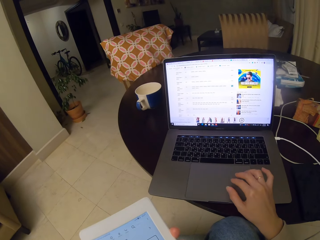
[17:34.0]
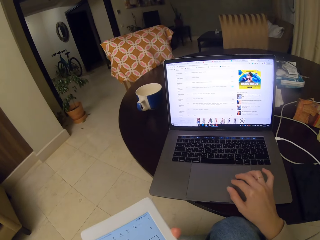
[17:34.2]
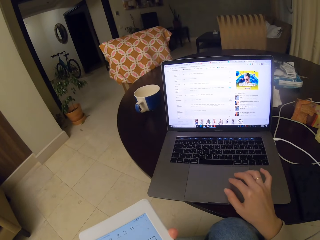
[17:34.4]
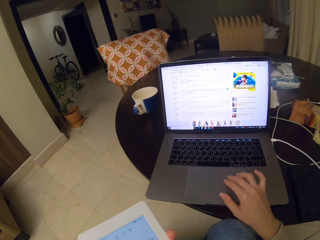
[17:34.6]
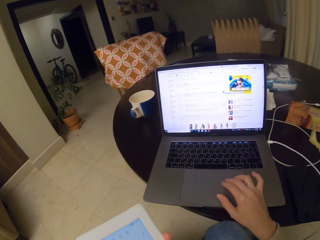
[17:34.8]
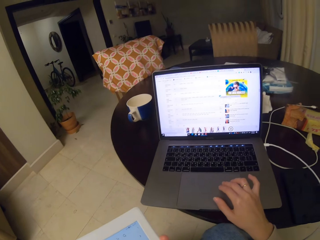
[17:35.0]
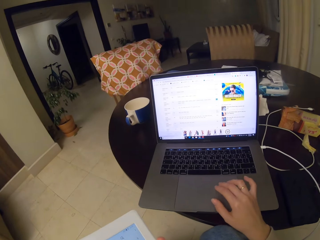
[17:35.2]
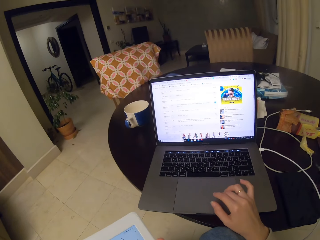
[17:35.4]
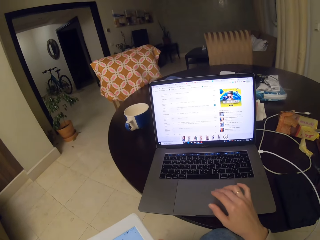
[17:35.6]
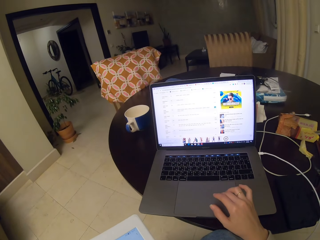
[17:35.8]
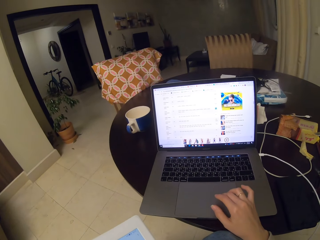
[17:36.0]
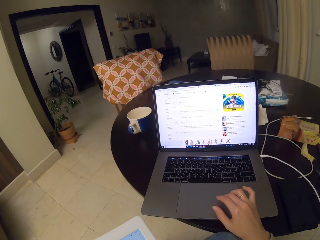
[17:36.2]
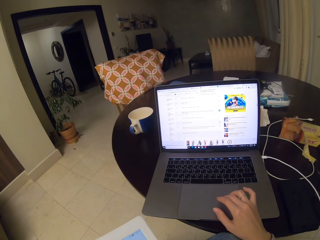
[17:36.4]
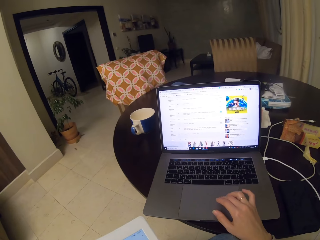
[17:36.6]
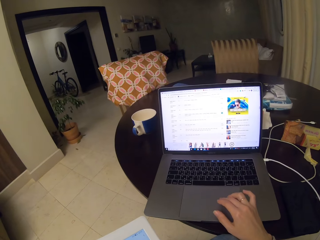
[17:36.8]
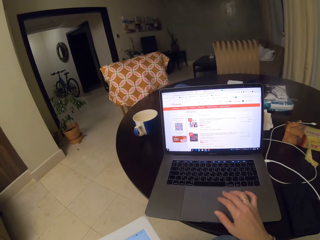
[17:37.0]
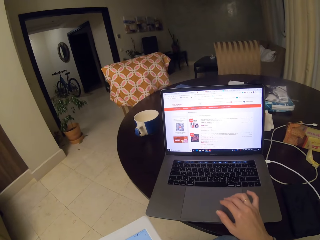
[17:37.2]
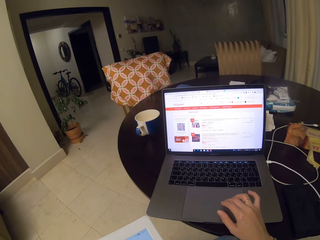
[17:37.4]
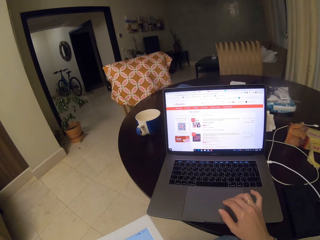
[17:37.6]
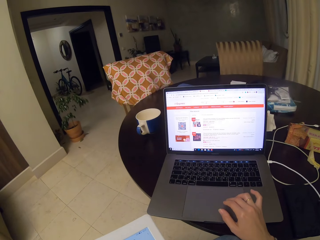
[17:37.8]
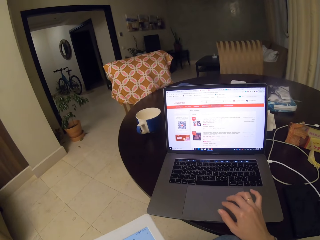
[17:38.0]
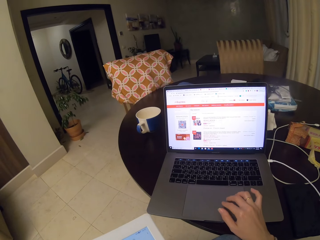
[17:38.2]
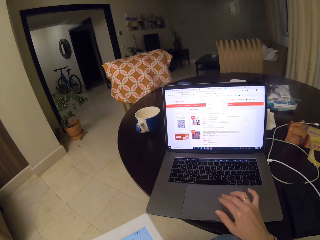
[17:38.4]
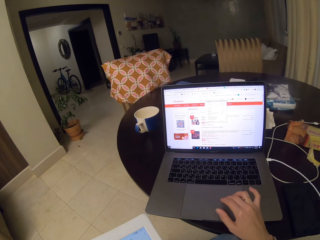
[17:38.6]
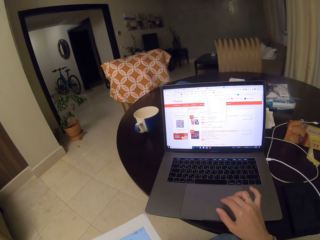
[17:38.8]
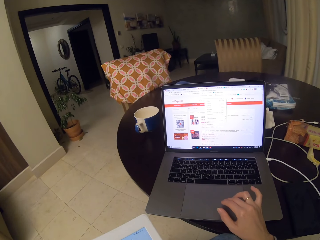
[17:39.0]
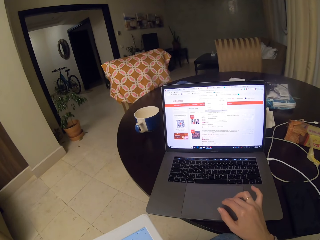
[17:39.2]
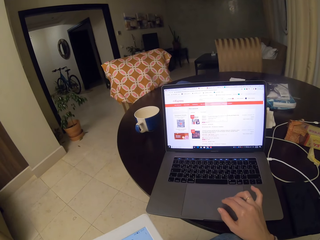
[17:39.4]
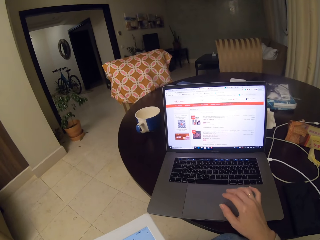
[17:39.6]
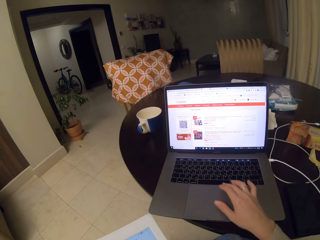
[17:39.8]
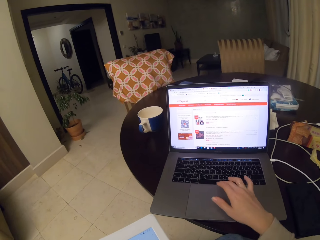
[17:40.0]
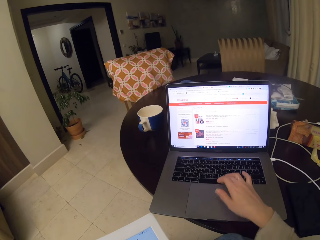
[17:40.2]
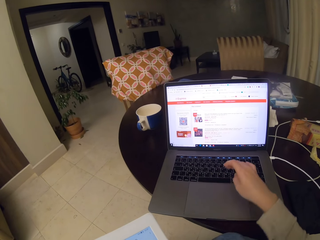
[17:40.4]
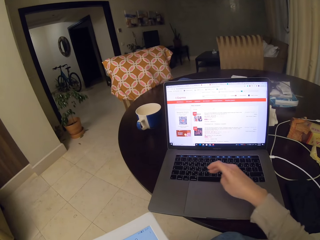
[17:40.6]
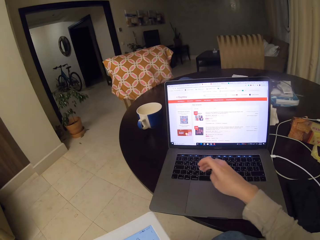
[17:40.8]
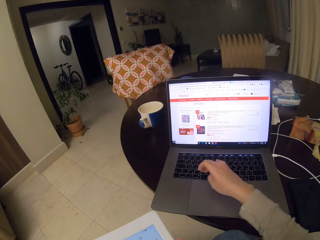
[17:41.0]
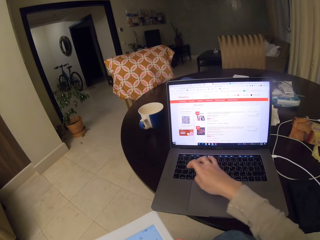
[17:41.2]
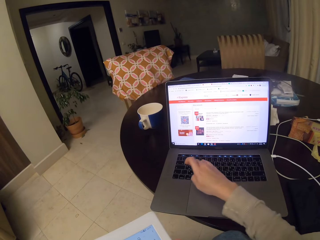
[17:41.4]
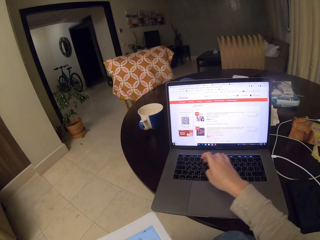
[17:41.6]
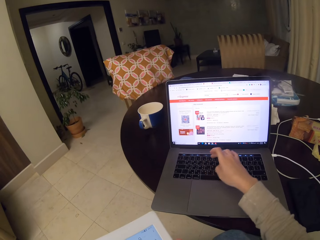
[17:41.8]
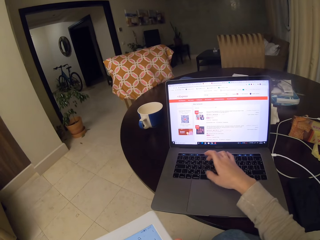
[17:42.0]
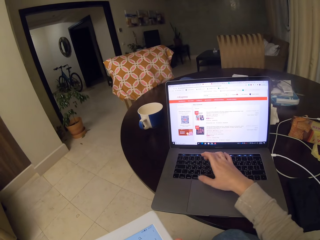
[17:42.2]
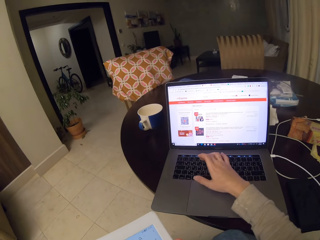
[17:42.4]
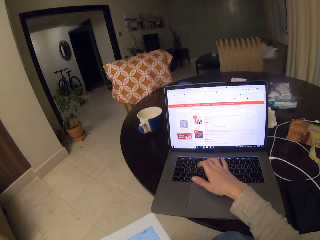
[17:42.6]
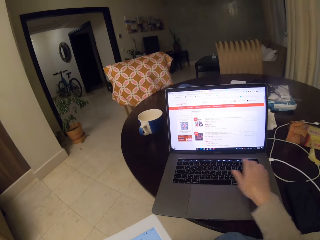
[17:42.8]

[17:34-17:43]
The camera wearer controls the touchpad to activate items on the screen repeatedly. They type on the keyboard of the laptop. They do it again.

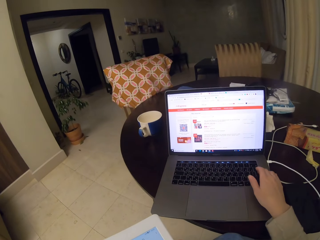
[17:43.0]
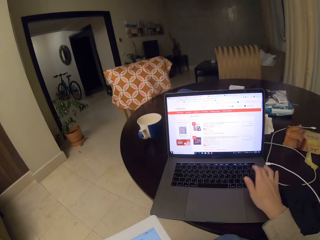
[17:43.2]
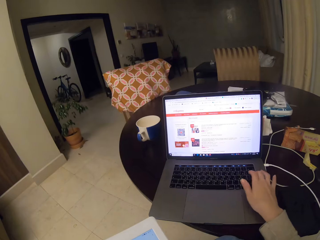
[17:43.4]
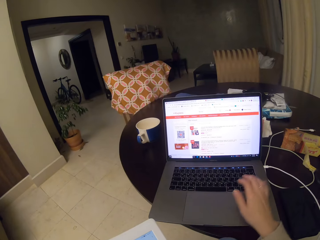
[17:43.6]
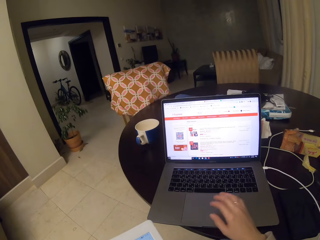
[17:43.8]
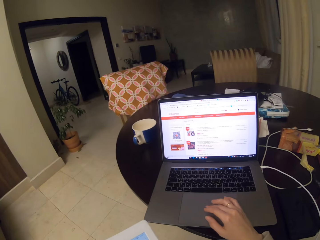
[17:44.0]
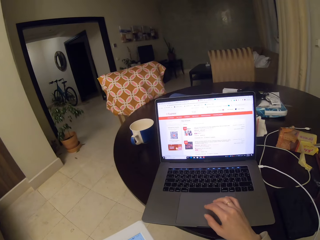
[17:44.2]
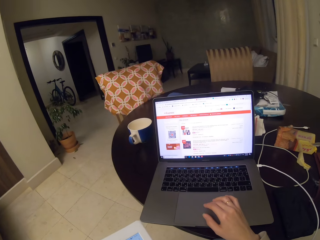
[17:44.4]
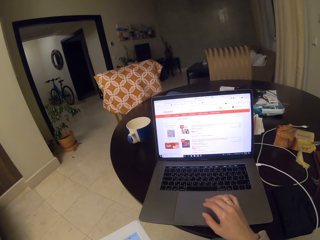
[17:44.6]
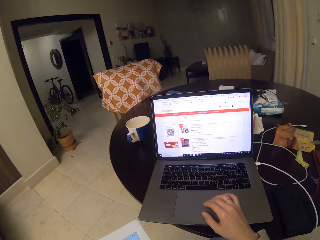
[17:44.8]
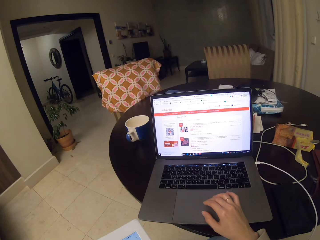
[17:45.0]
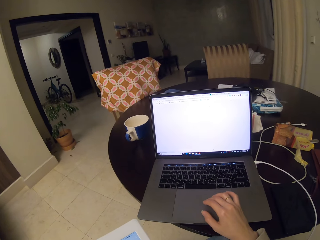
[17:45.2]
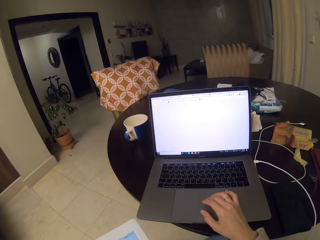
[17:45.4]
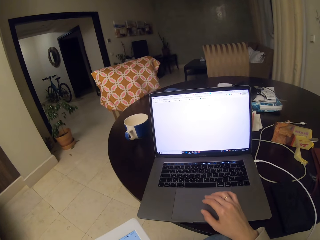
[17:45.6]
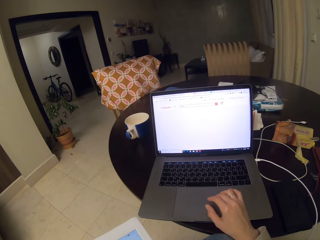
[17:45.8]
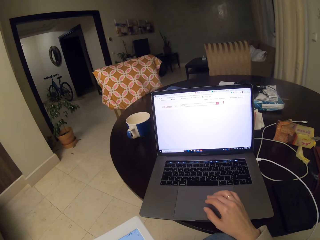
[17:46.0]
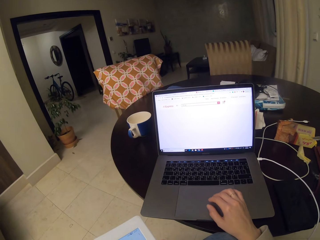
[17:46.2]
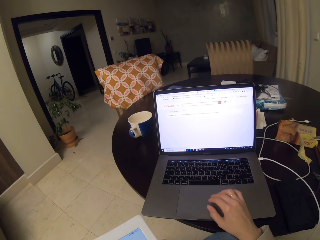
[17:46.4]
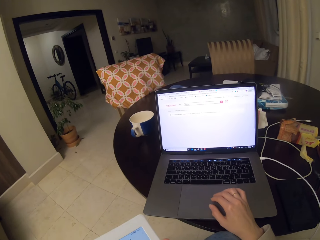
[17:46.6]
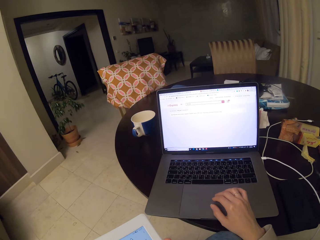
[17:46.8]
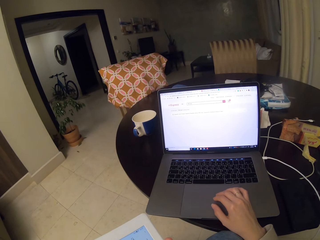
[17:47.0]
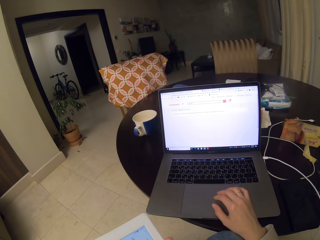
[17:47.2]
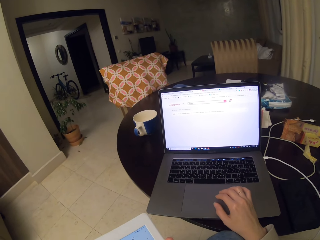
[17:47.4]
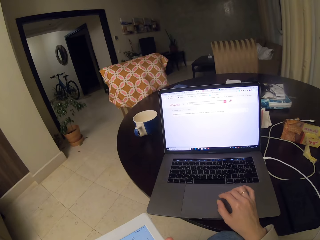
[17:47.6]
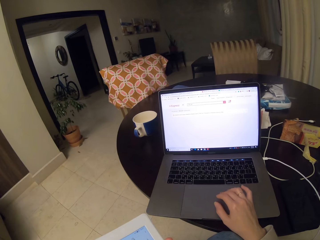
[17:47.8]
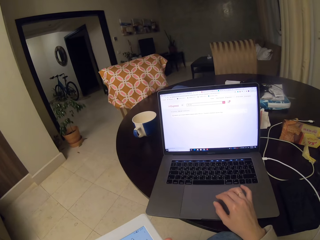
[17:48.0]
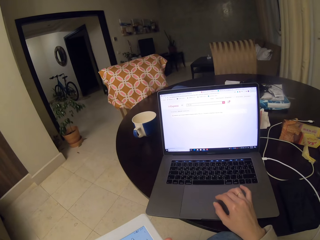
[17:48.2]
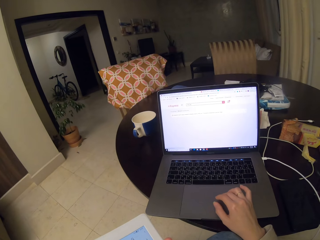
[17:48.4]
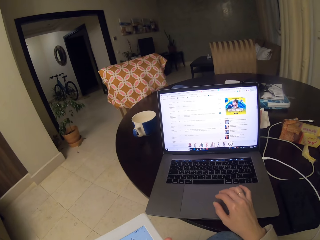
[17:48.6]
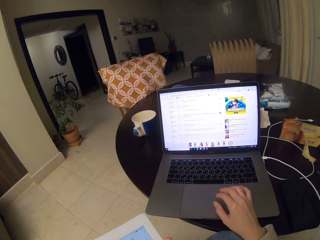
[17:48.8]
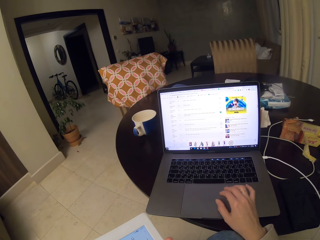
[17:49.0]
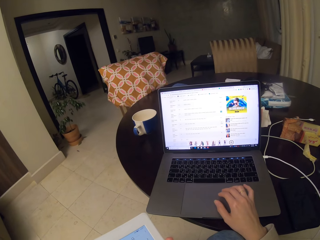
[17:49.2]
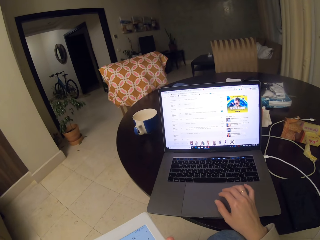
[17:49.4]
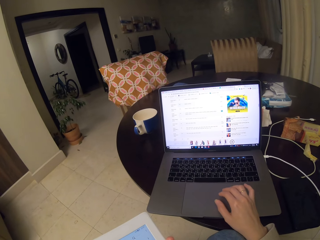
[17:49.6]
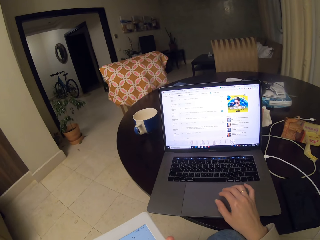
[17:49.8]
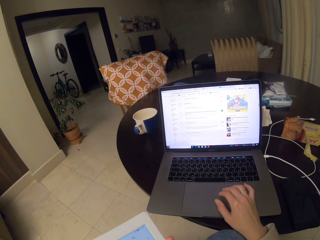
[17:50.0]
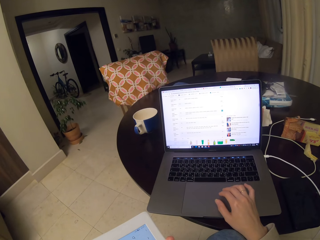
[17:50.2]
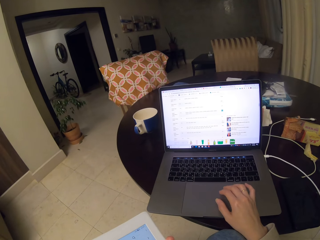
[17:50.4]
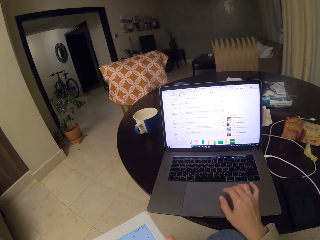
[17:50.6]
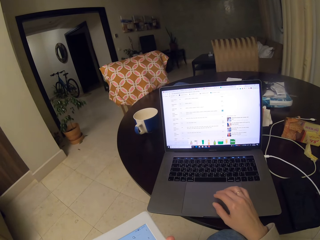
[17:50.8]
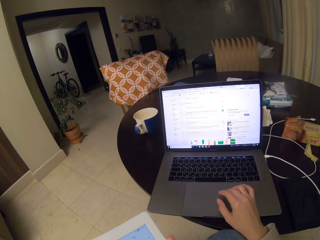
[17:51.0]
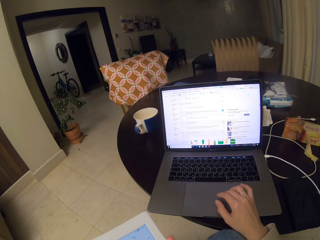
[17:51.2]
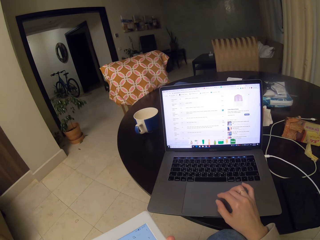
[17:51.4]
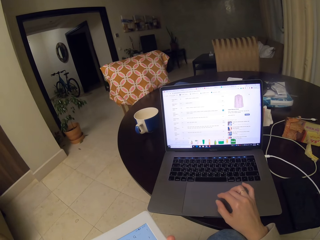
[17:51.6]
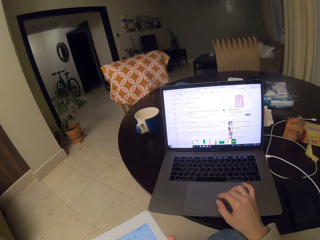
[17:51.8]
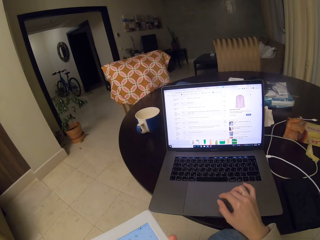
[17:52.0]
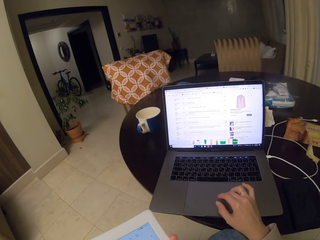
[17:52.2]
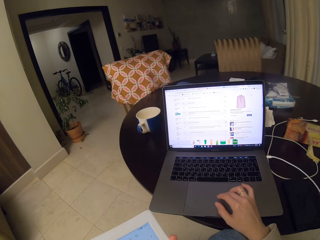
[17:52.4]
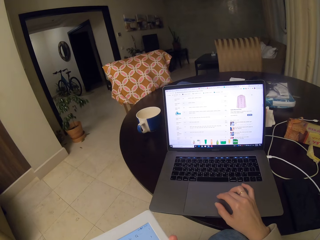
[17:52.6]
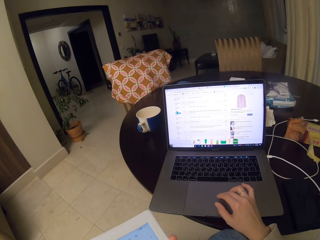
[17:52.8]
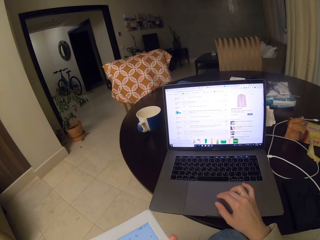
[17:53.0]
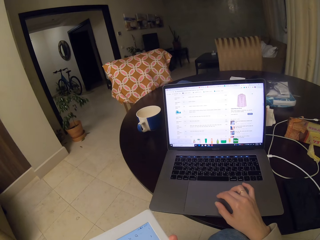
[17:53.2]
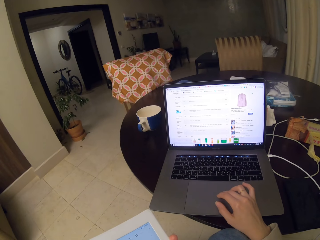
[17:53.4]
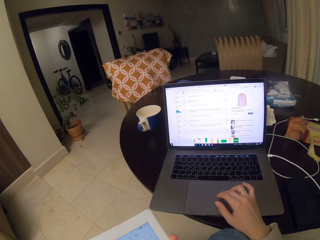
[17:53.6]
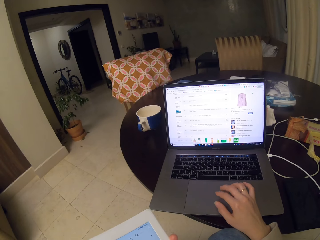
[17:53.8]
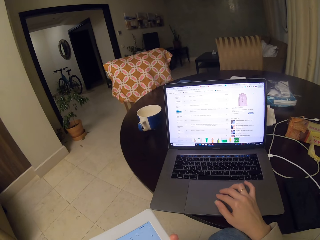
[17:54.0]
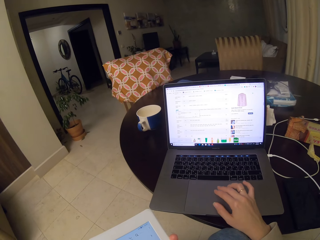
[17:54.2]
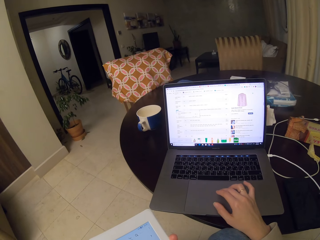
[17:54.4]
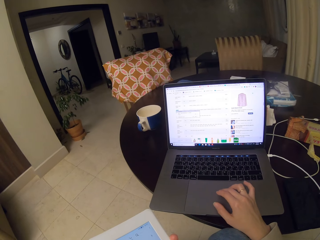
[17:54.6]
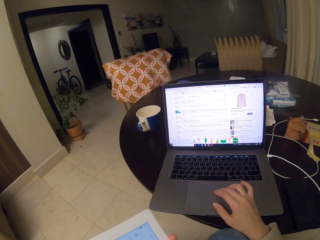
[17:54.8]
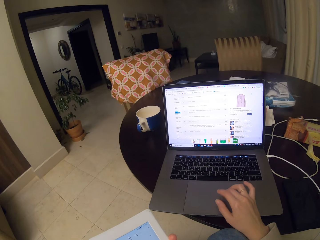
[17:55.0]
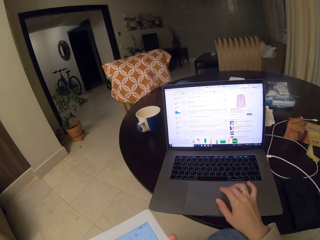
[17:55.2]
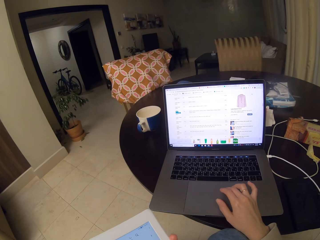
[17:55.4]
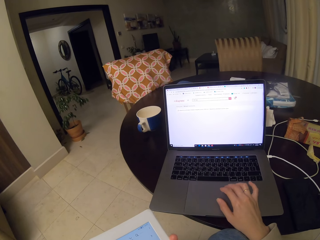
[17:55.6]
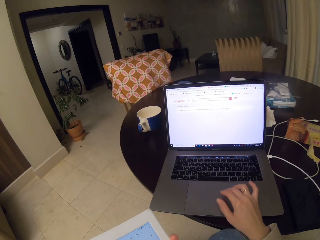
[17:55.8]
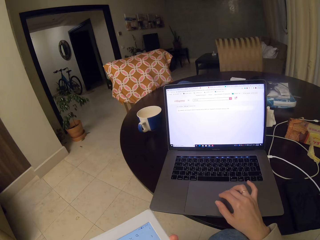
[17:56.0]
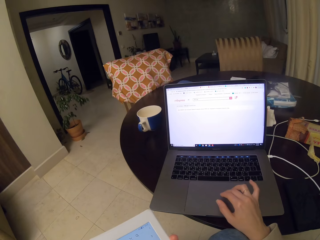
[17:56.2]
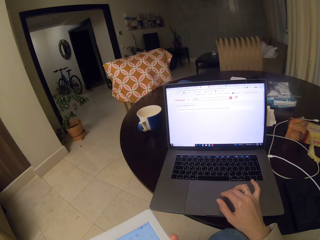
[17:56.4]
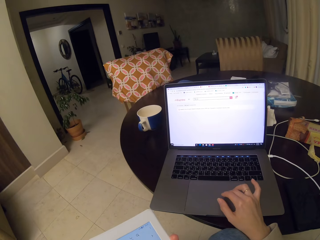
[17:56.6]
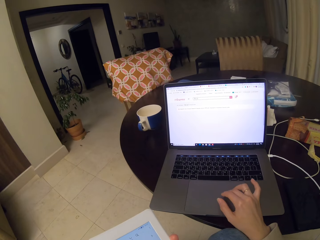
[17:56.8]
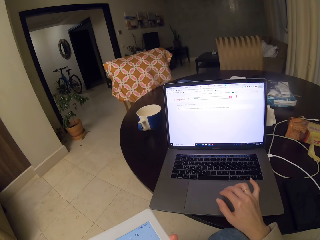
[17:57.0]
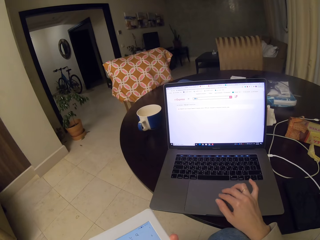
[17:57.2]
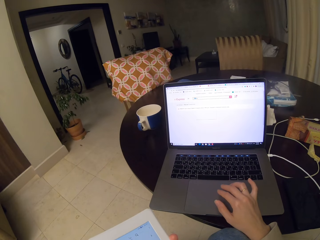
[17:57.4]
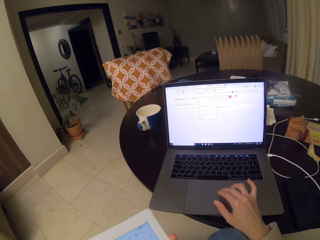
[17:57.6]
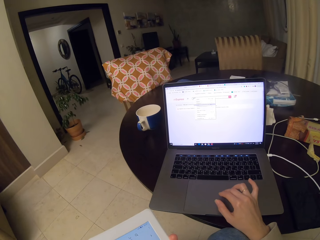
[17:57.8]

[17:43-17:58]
The camera wearer types on the keyboard of the laptop. They type on the keyboard of the laptop again. They control the touchpad to activate items on the screen repeatedly.
